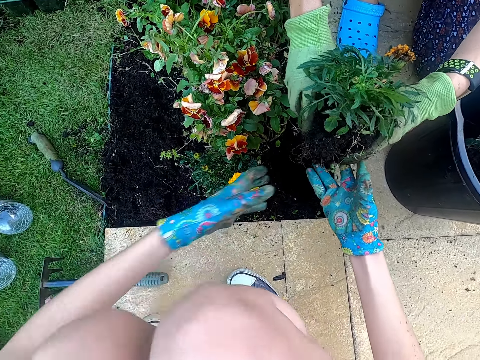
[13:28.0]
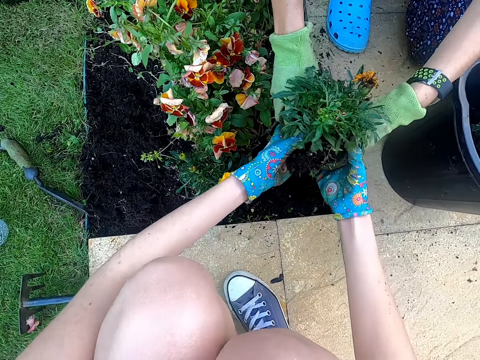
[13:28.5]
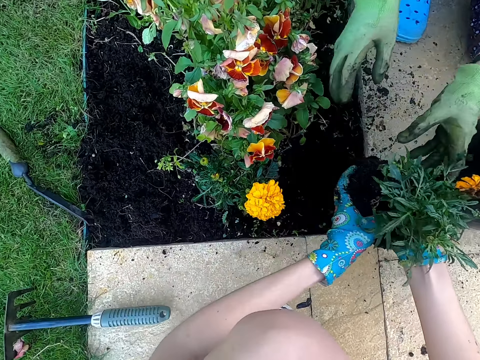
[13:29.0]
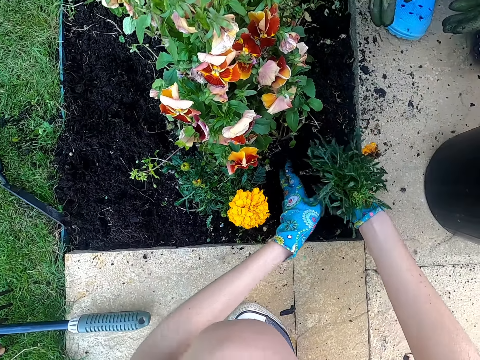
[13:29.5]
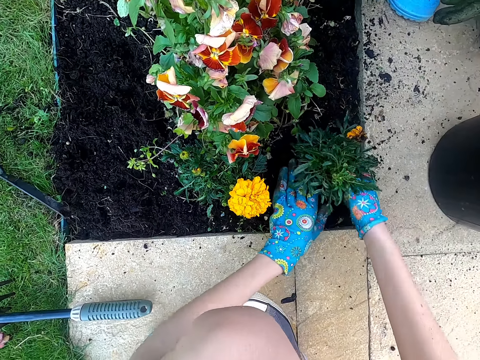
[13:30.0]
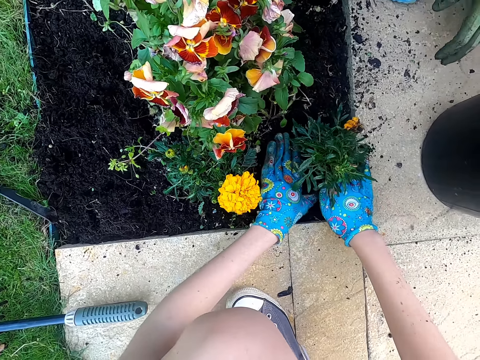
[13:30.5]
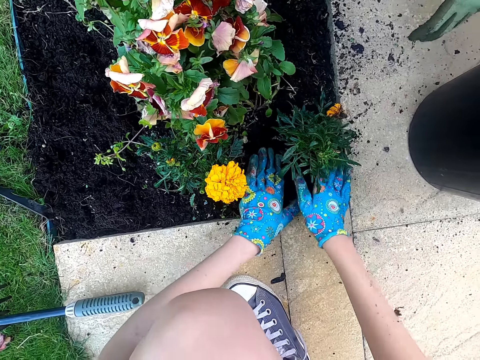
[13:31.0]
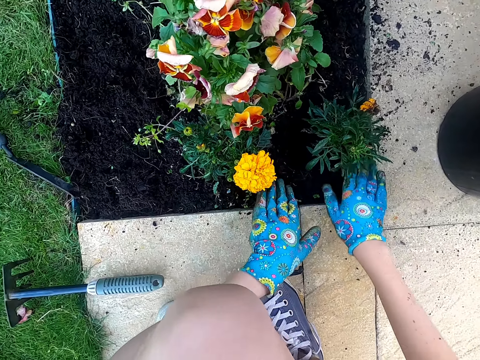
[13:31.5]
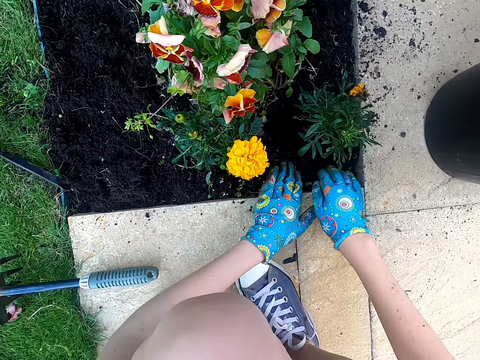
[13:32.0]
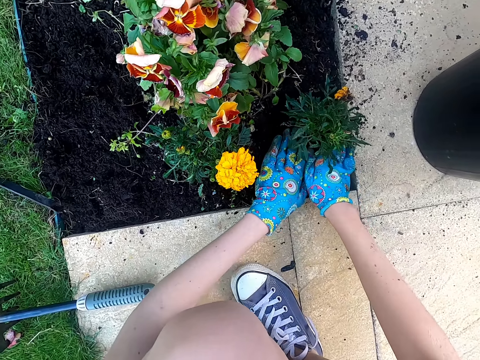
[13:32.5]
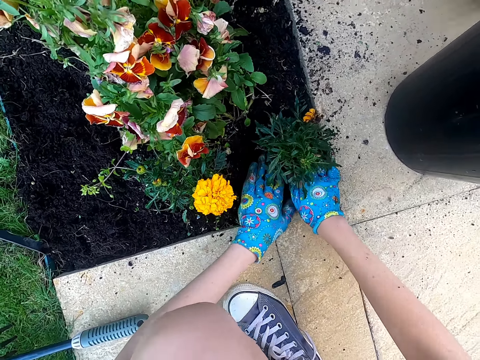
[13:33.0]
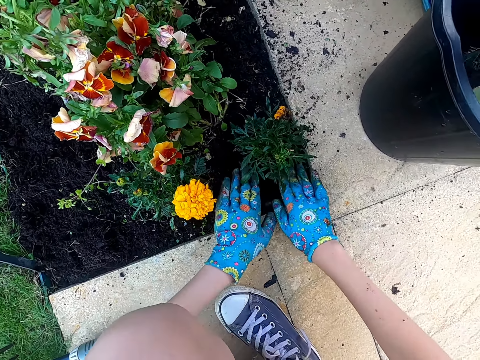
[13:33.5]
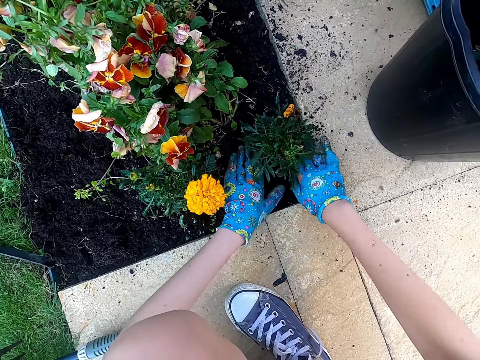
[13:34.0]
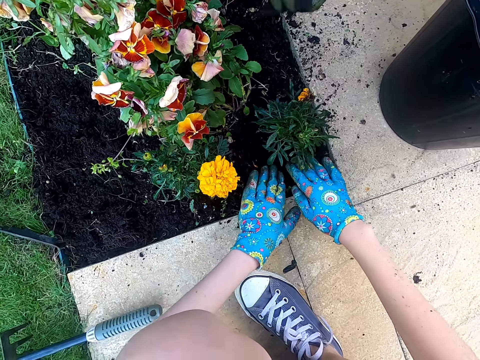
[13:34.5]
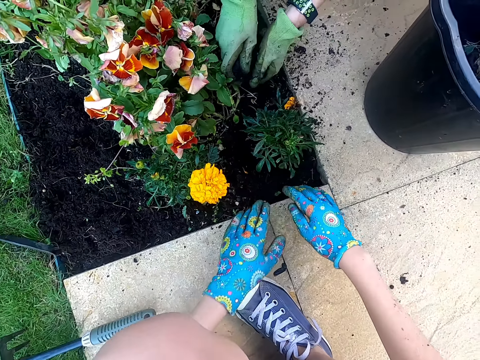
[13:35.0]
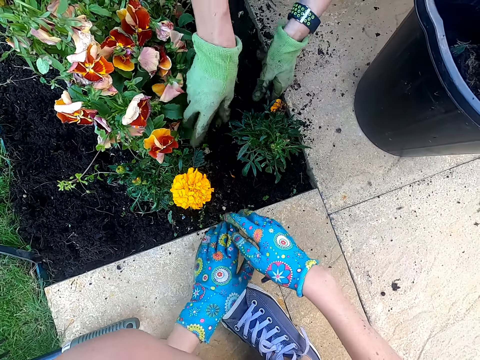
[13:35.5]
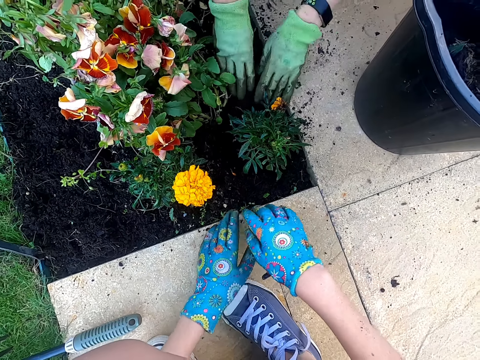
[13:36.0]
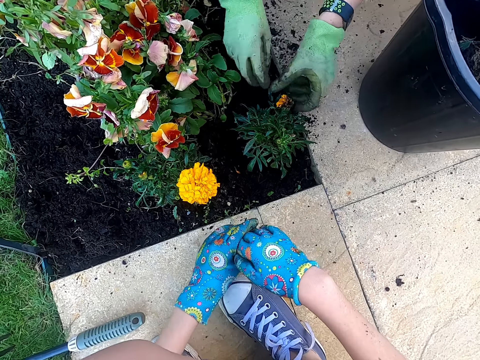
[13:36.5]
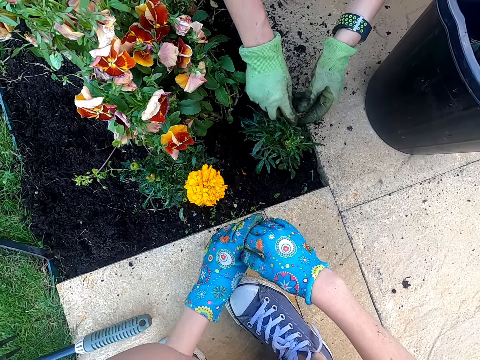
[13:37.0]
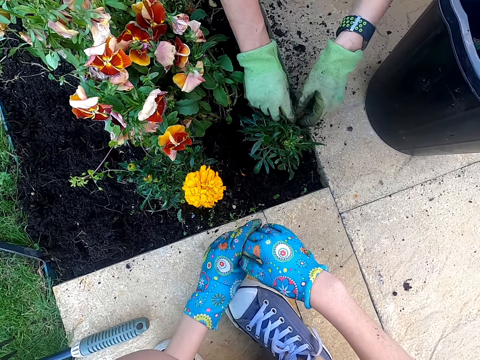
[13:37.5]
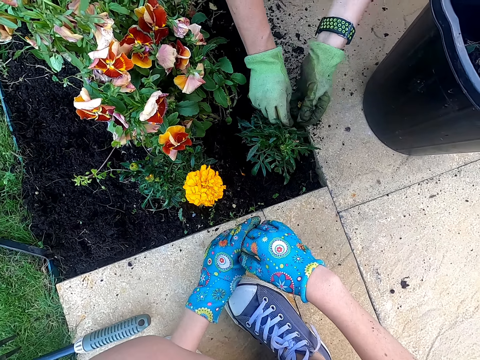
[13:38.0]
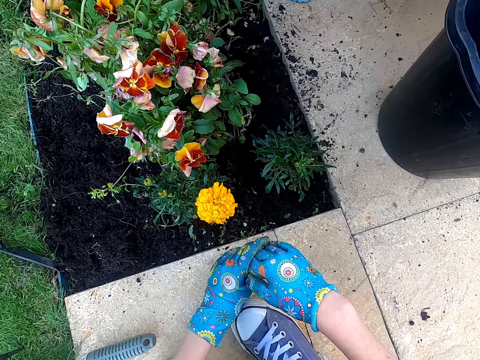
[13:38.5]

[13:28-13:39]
A person gives the tree seedling to the camera wearer. The camera wearer plants the tree seedling. The person adds soil to the ground. The person plucks a flower from the tree seedling.

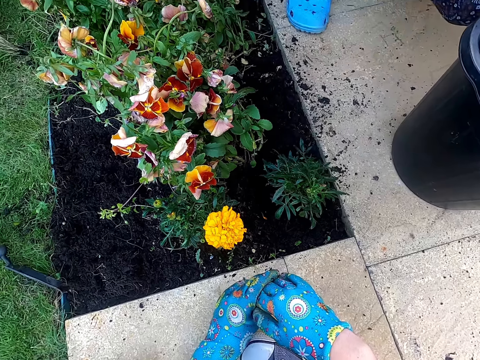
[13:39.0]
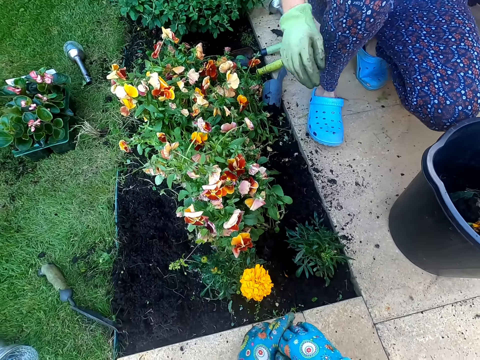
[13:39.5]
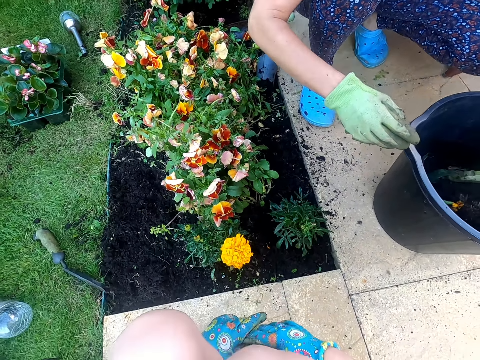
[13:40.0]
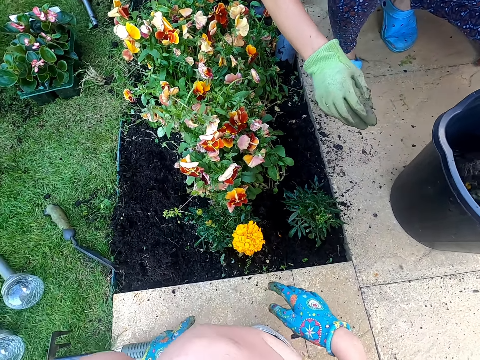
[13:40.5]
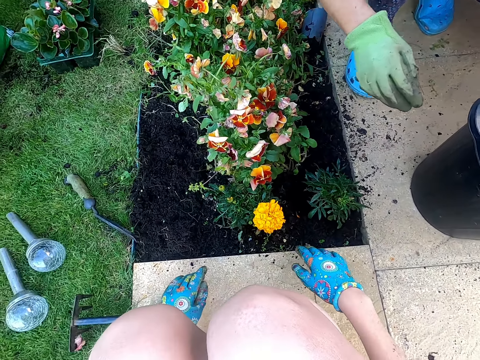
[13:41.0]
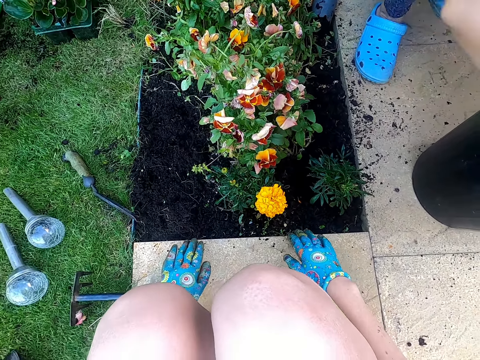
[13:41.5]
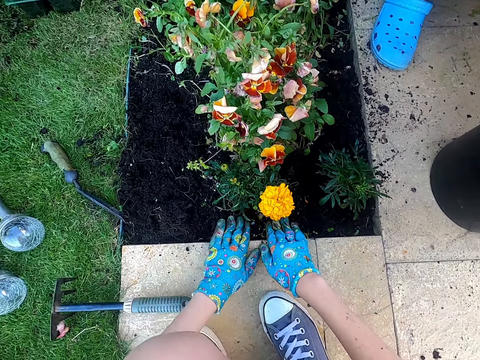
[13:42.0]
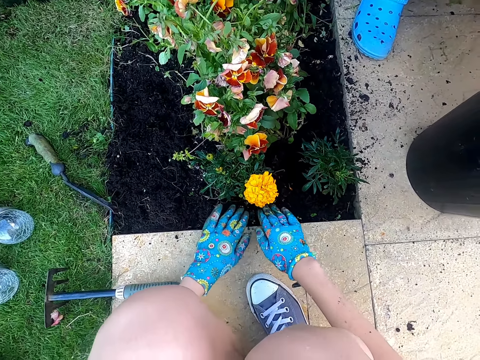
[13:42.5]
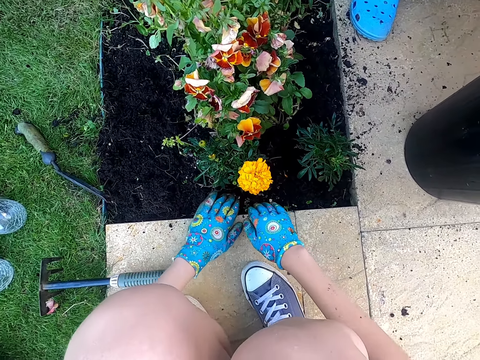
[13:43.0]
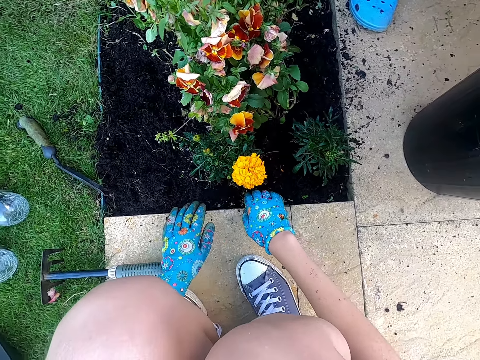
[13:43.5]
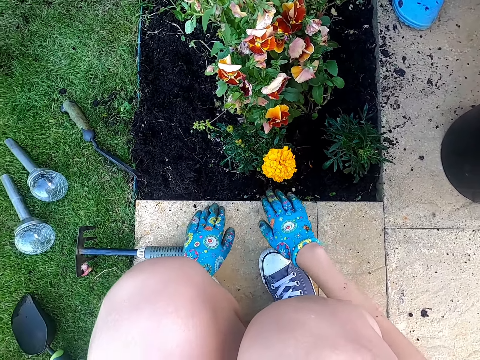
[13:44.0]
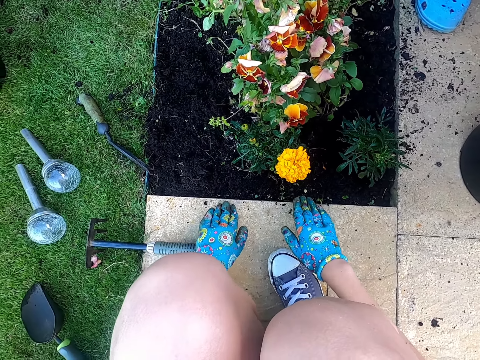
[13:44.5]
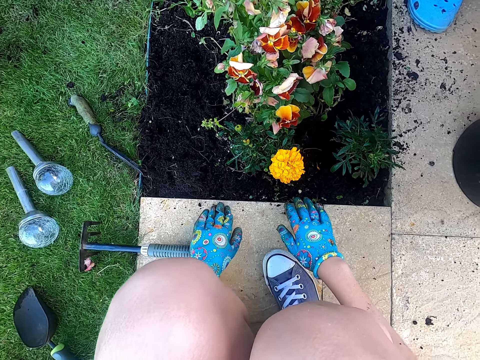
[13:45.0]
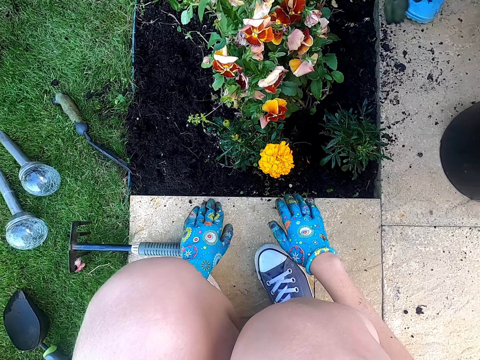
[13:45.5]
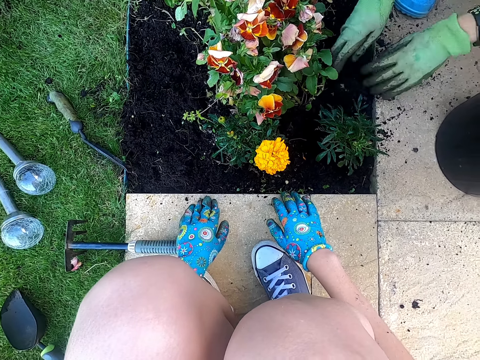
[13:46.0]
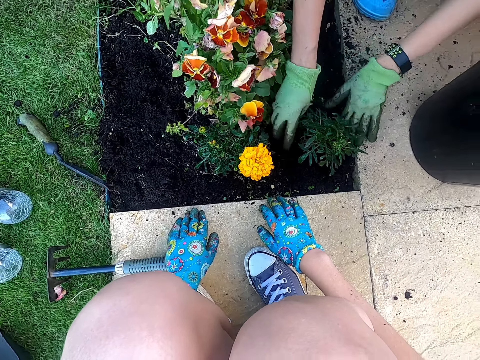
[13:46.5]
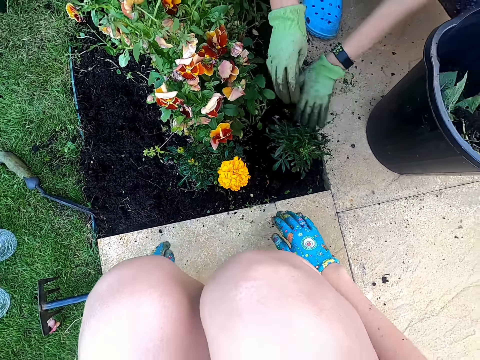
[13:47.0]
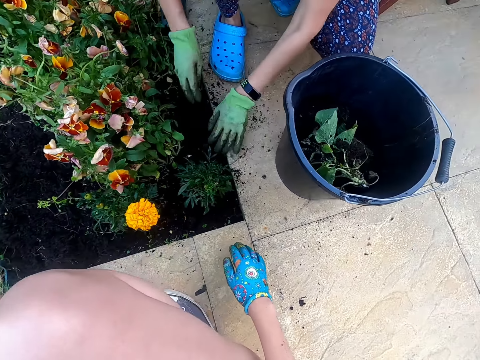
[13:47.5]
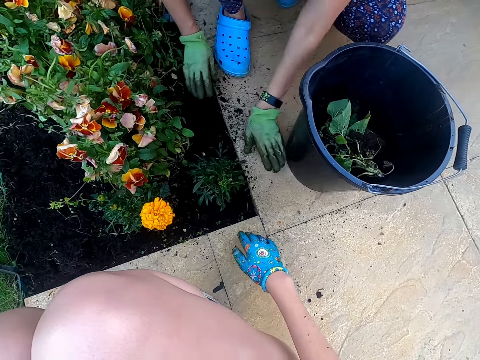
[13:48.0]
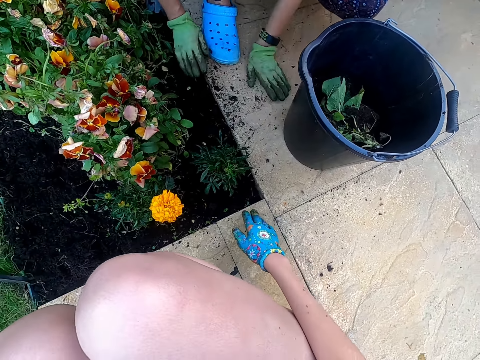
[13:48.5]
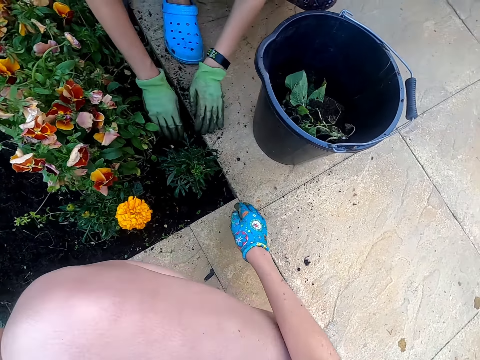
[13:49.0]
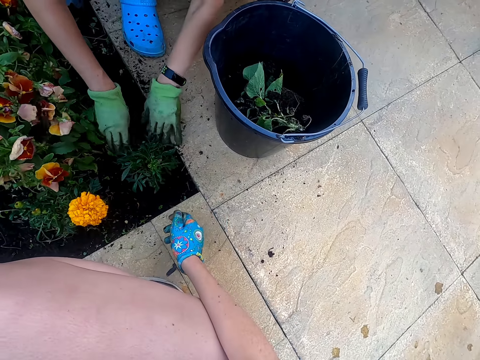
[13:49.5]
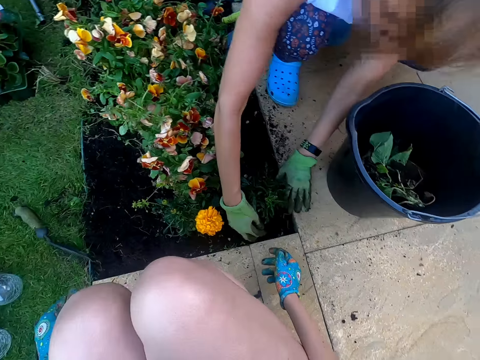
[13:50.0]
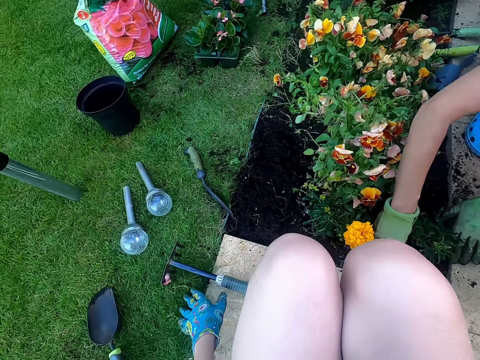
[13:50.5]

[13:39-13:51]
A person touches the soil in the bucket. The camera wearer touches soil on the ground. The person adds soil around the tree seedling.

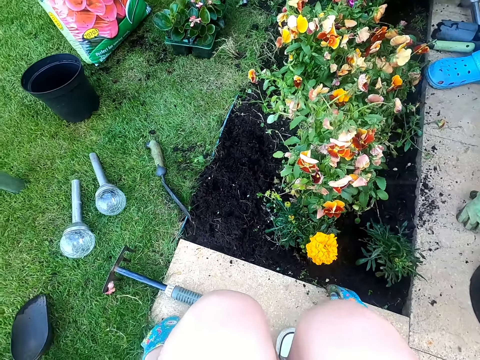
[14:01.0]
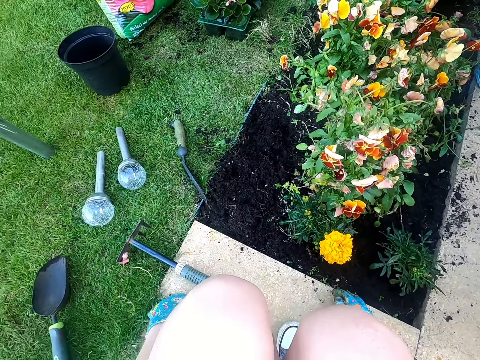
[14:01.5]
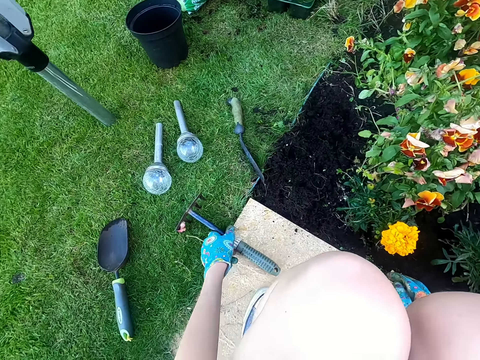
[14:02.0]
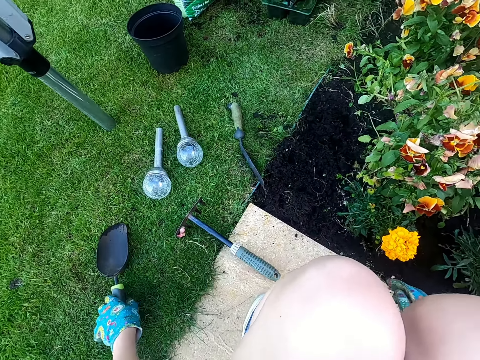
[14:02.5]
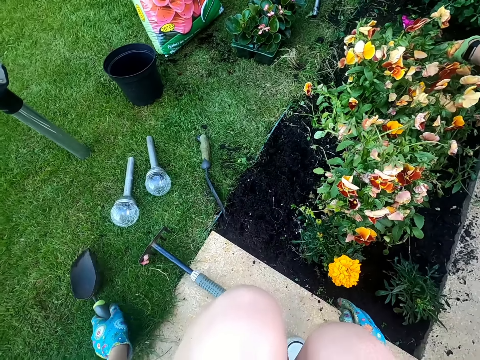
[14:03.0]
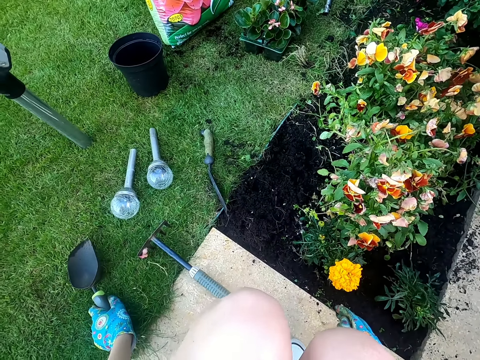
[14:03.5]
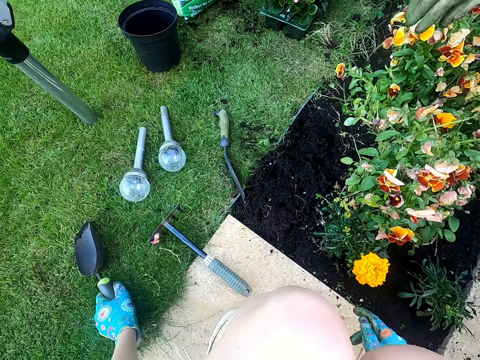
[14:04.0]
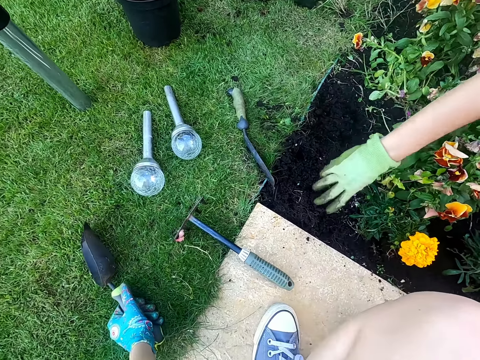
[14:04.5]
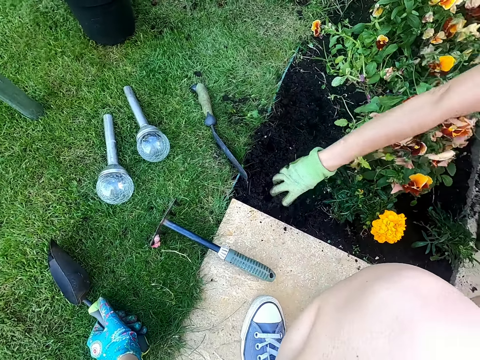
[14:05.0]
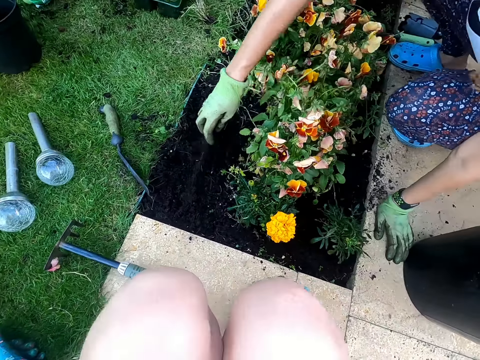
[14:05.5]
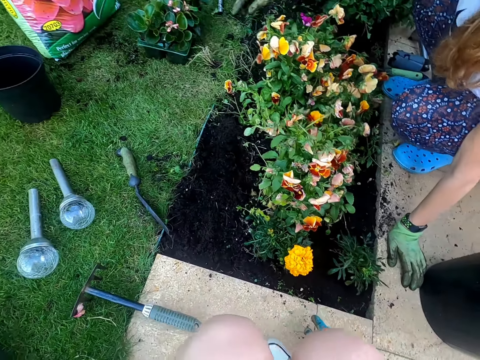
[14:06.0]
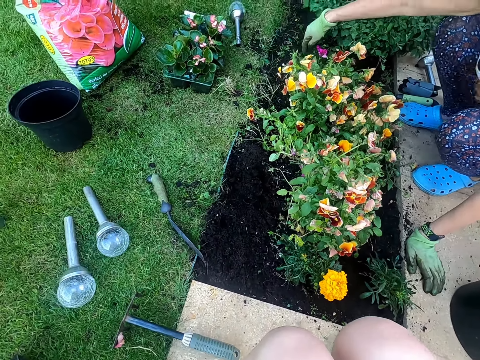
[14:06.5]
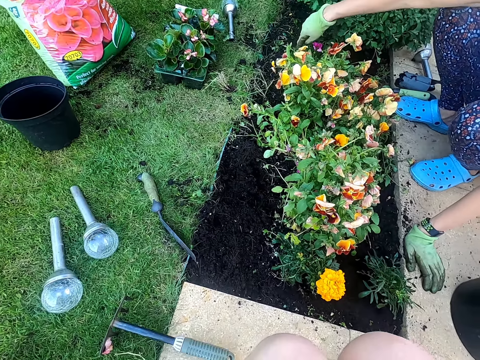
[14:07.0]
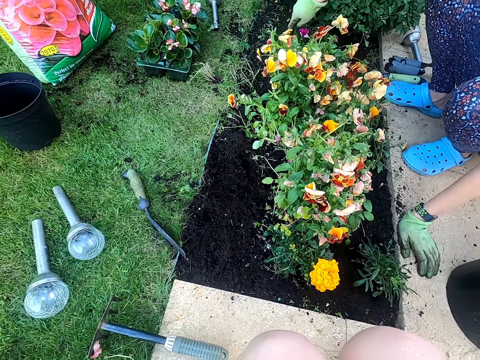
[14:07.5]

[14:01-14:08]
The camera wearer holds a shovel on the ground. A lady touches soil on the ground. The lady scoops soil with her hands. The lady points at the ground.
